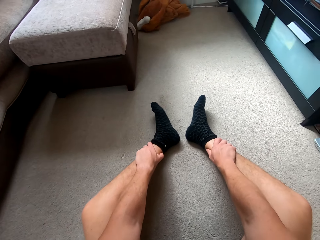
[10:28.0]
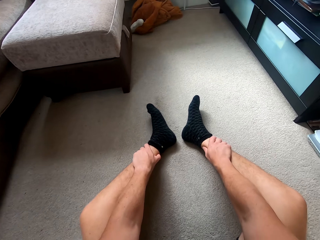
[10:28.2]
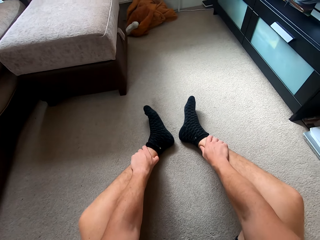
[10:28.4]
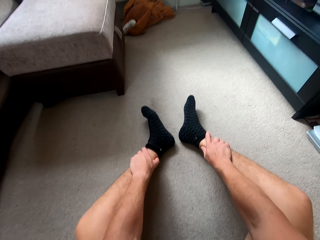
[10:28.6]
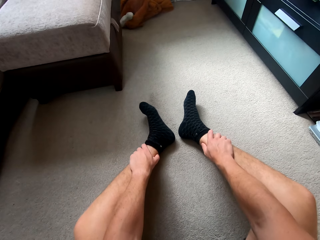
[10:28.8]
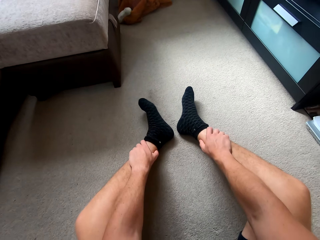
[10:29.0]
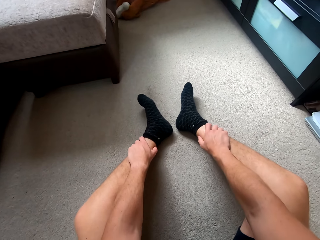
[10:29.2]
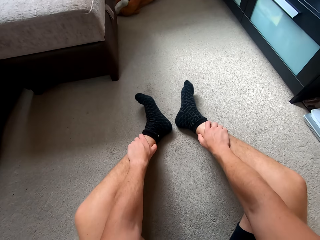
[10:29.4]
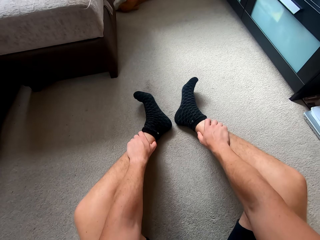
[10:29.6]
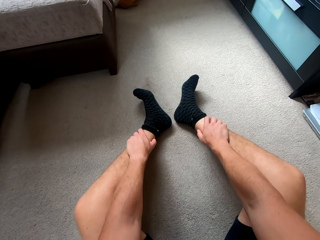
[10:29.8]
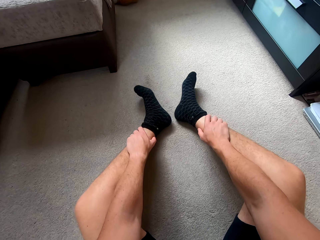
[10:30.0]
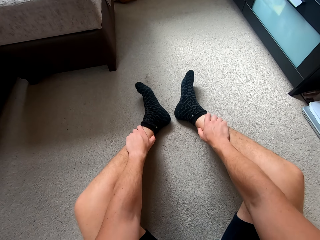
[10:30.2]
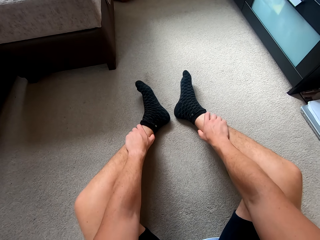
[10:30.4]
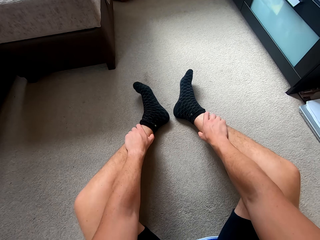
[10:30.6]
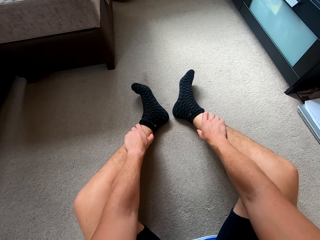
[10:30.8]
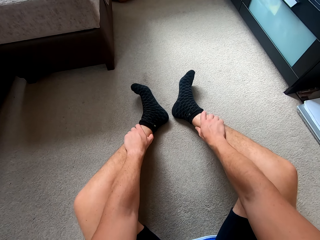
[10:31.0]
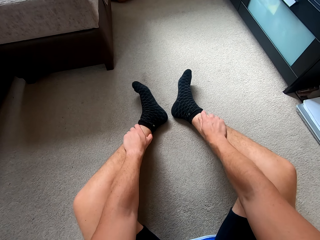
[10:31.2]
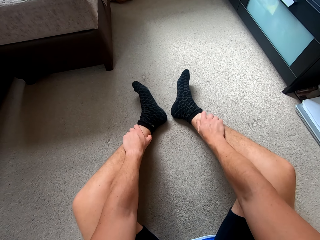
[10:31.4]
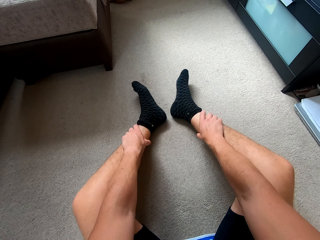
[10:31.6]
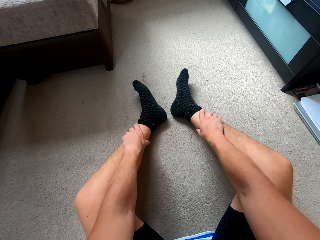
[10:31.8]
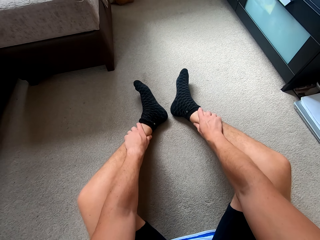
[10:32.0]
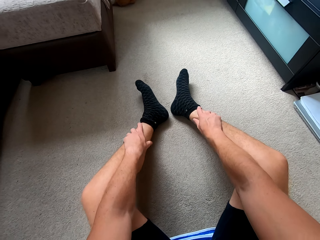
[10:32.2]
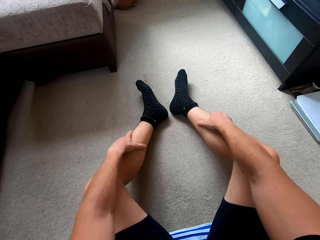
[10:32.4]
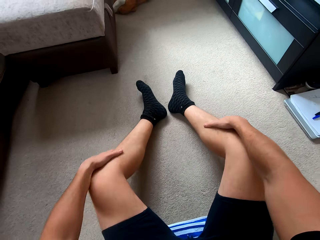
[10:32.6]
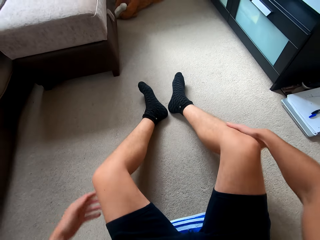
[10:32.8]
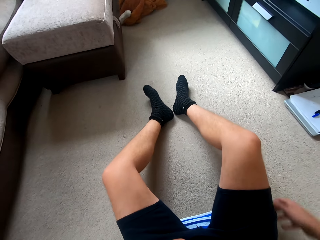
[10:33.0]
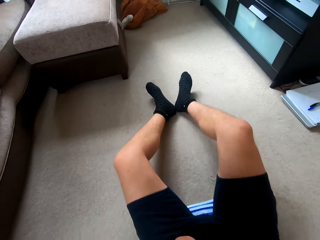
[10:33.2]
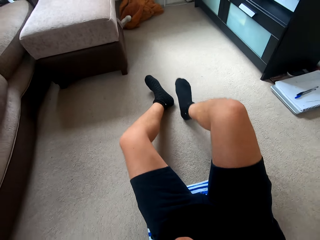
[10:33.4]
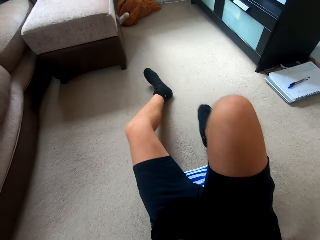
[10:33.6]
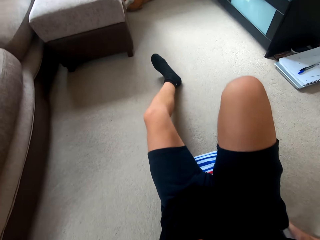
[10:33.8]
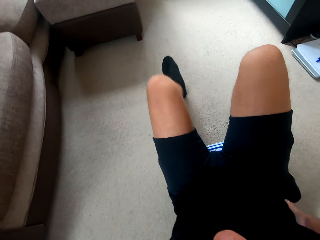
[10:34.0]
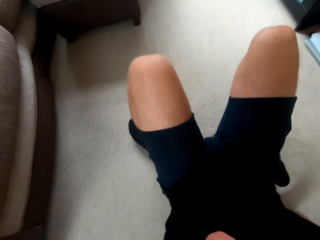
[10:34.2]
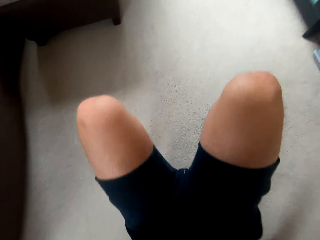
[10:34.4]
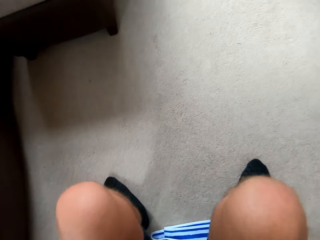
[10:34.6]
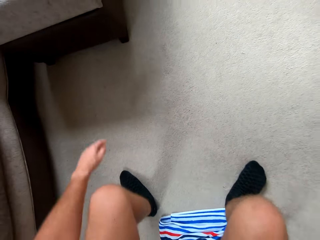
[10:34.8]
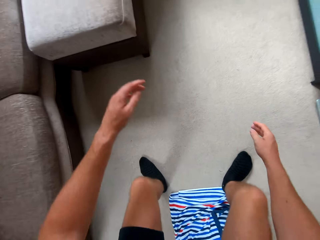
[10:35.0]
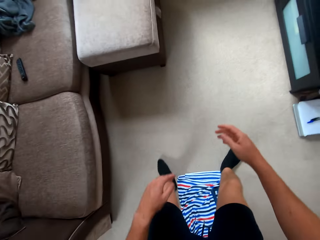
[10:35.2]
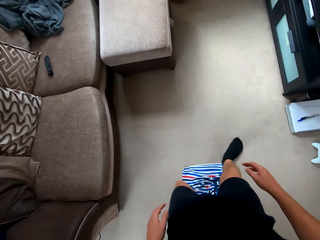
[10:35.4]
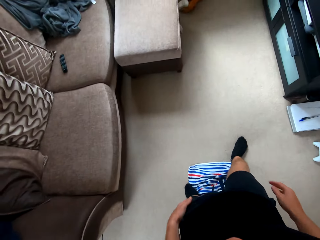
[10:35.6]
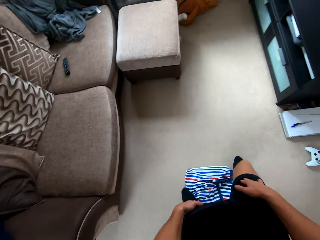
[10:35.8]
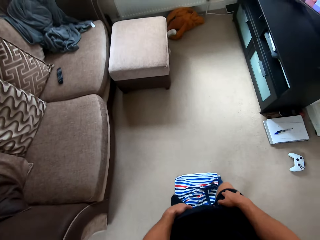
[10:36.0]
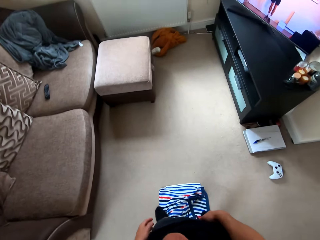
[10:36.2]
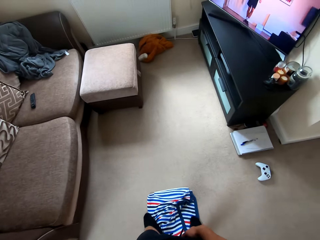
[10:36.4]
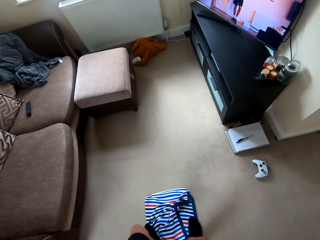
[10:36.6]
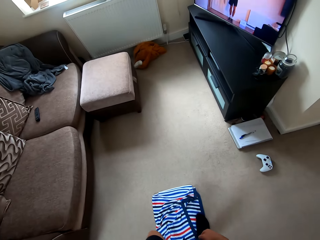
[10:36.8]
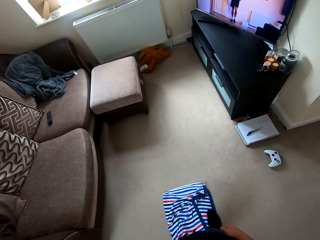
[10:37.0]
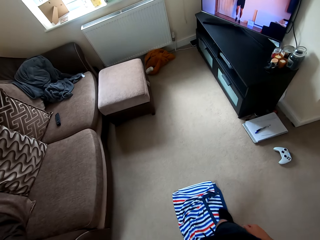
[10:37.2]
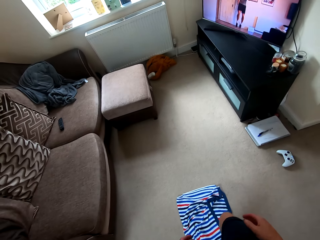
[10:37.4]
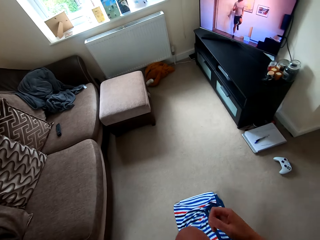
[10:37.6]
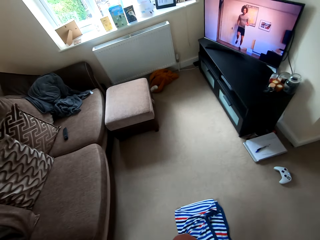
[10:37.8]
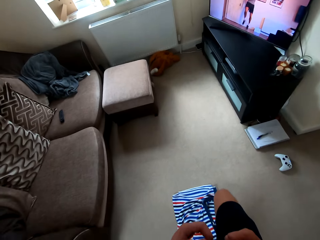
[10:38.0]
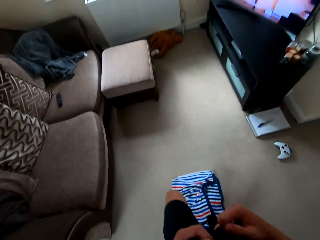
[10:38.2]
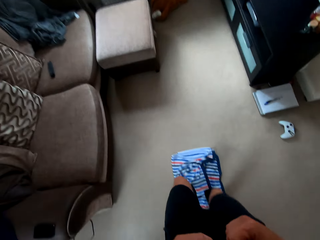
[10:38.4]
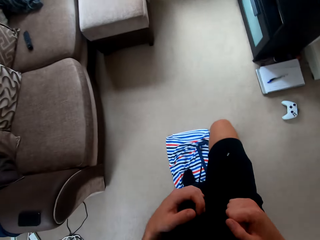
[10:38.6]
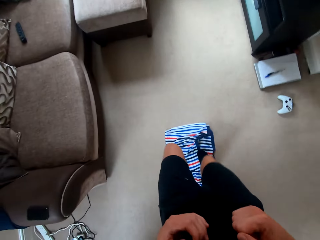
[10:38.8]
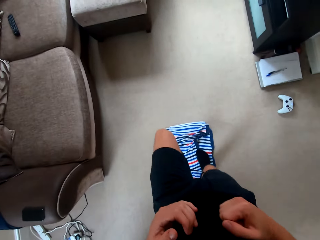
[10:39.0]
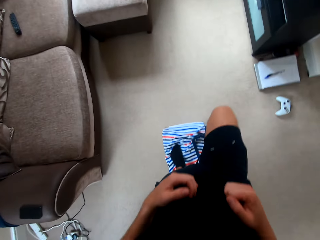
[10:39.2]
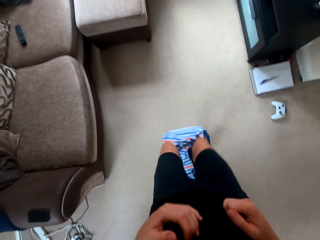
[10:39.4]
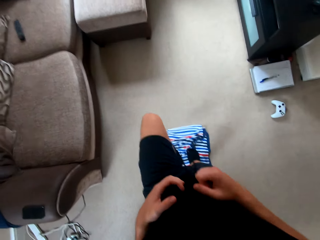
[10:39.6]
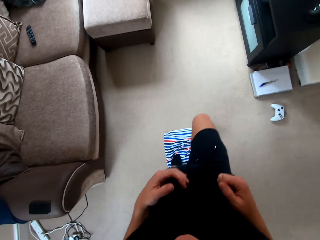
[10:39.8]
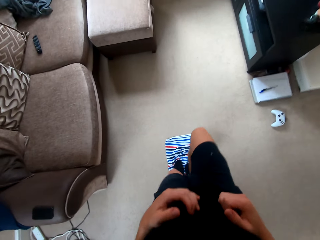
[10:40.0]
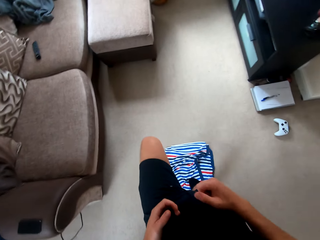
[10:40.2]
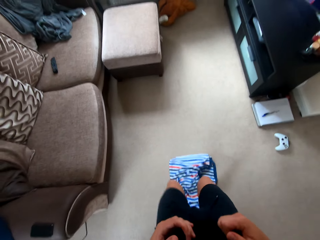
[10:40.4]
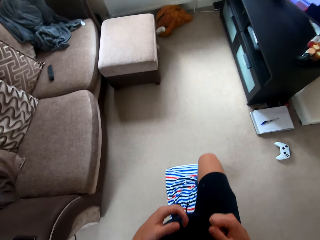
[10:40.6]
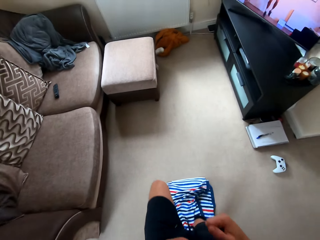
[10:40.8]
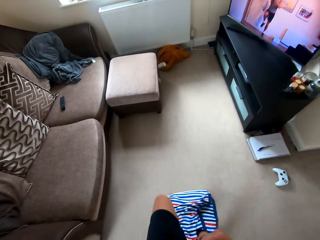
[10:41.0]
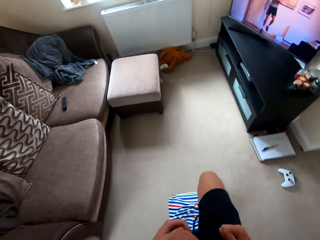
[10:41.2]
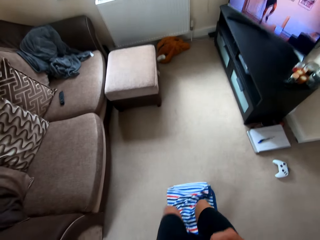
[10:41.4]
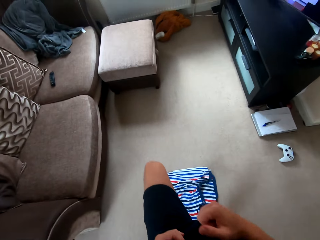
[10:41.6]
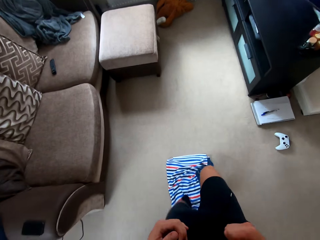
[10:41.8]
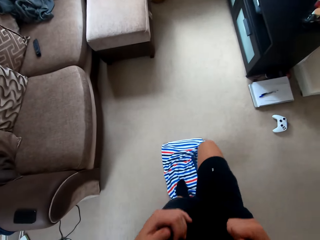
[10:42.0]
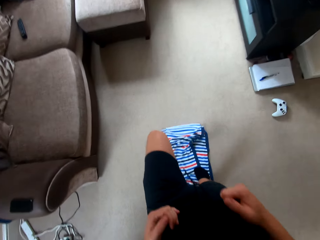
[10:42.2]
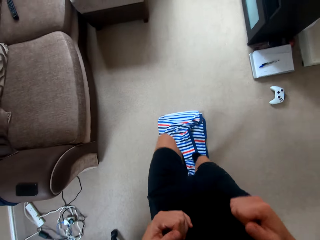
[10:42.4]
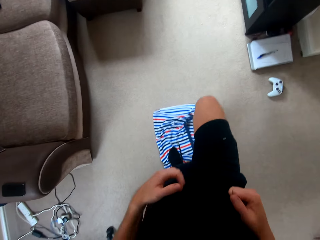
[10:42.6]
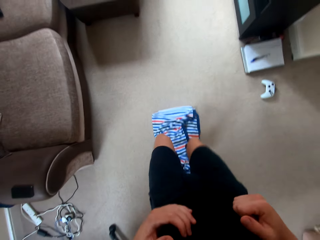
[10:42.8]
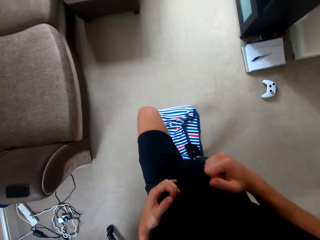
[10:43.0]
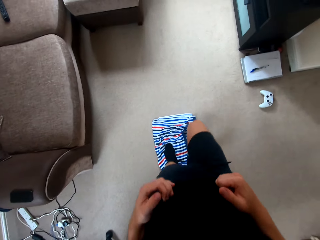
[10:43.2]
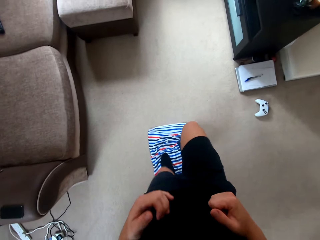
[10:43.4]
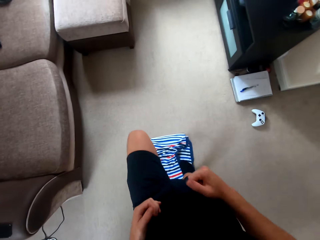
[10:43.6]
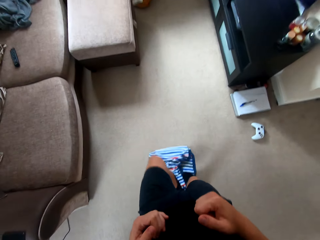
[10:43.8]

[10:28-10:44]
The camera wearer stands up. They jog.

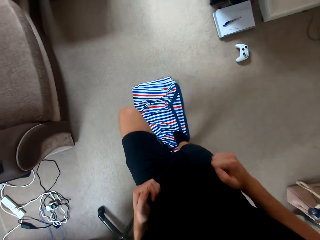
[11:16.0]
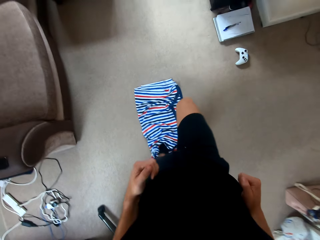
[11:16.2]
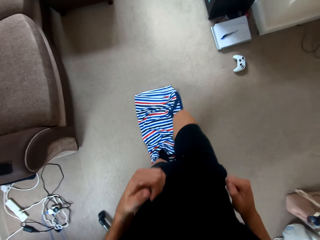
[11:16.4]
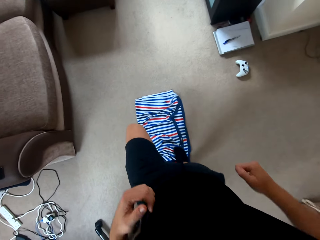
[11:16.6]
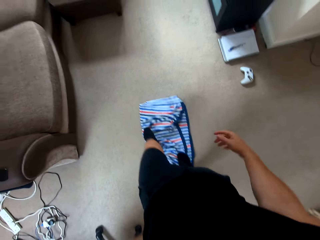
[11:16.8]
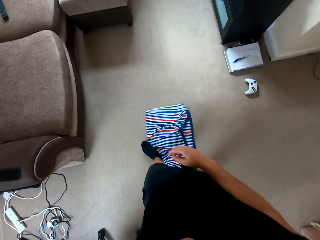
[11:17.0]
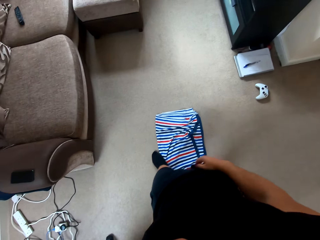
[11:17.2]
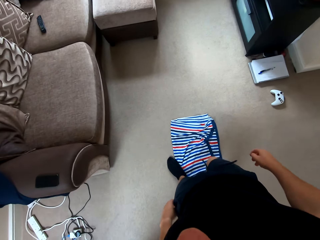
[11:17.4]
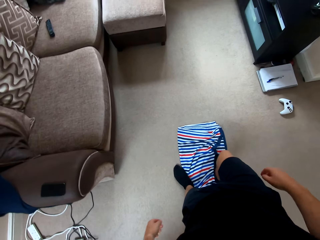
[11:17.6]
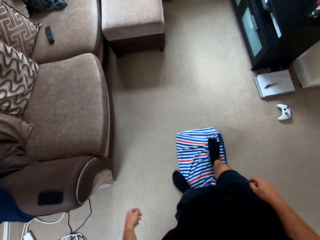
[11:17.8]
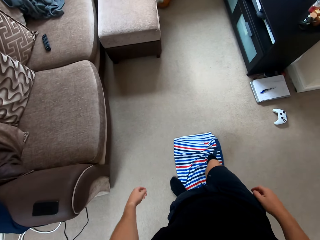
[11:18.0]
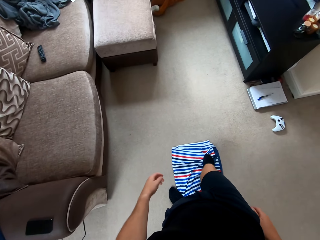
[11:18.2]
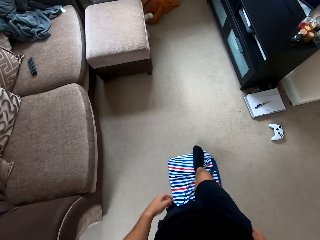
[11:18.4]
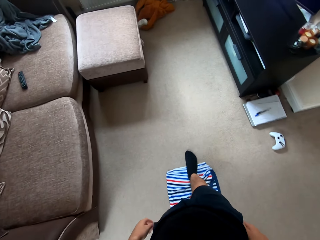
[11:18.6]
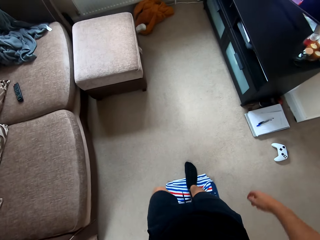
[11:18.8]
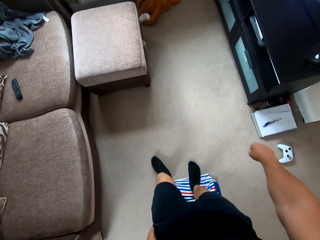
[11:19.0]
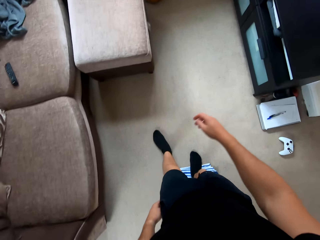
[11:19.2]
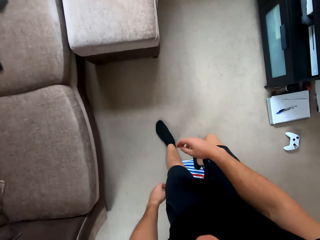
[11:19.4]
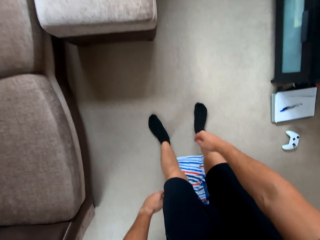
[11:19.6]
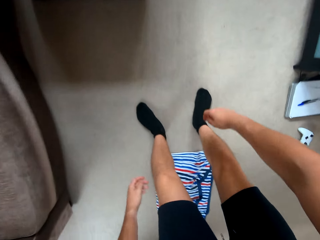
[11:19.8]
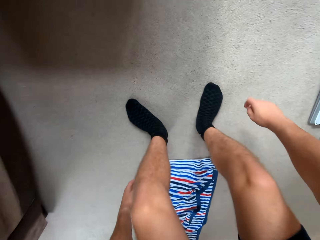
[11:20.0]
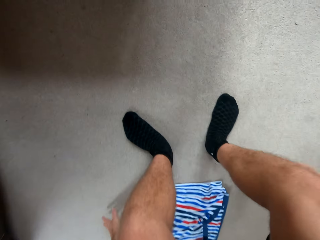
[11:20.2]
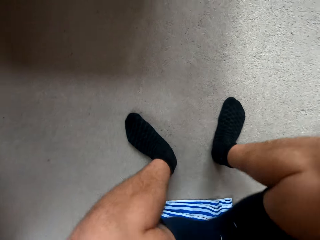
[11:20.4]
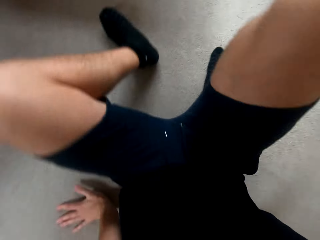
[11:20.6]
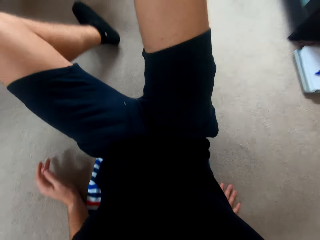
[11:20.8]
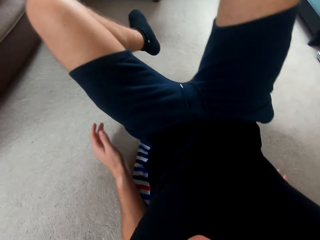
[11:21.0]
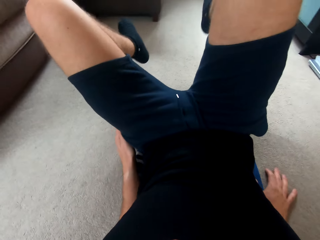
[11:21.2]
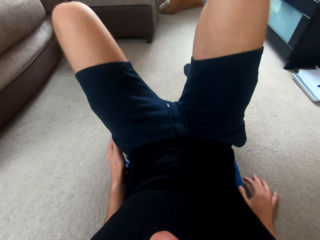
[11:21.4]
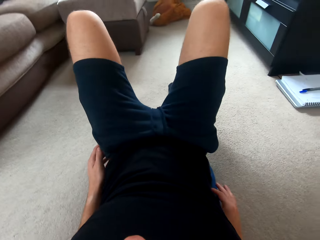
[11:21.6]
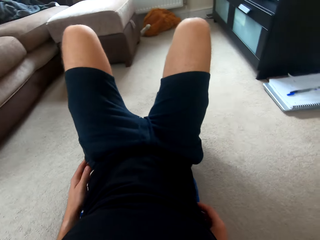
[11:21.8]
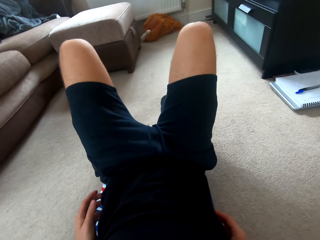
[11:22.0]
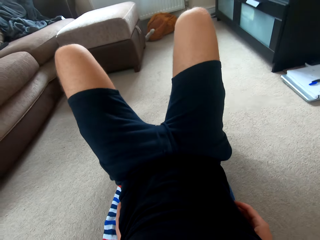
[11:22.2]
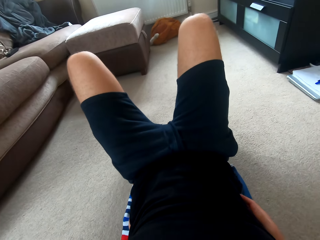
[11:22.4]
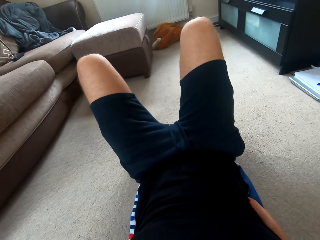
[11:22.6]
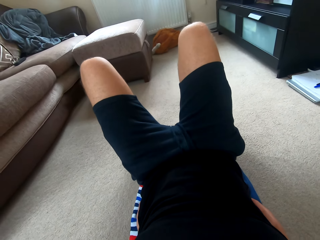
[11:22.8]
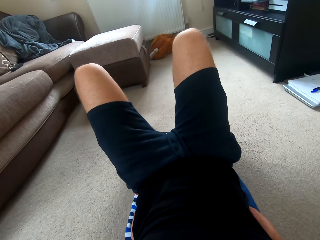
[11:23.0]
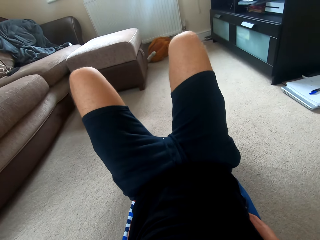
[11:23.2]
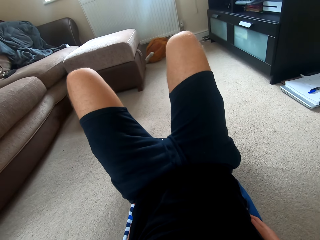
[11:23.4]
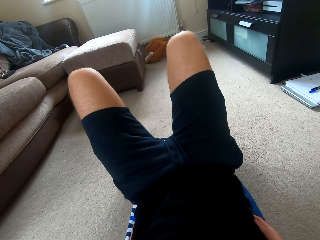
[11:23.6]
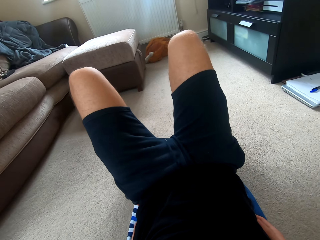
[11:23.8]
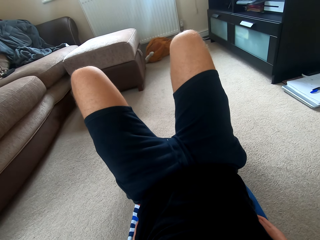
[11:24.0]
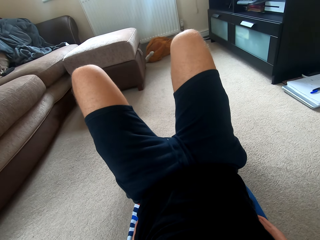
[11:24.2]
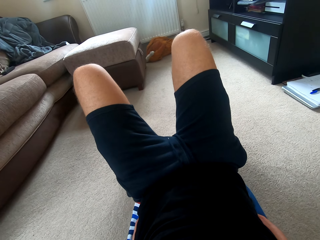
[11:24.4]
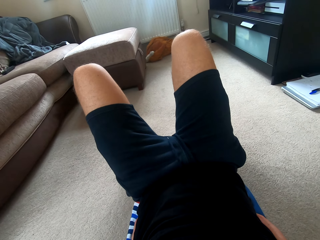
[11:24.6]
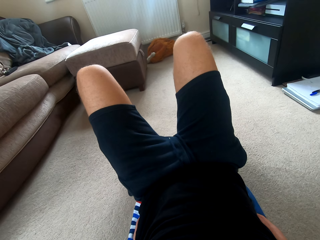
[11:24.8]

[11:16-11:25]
The camera wearer sits down. They lie down. They watch television.
